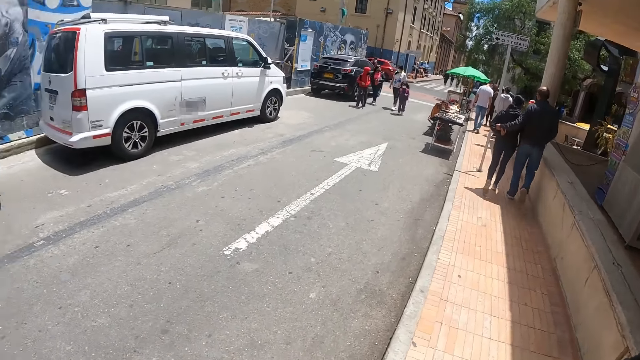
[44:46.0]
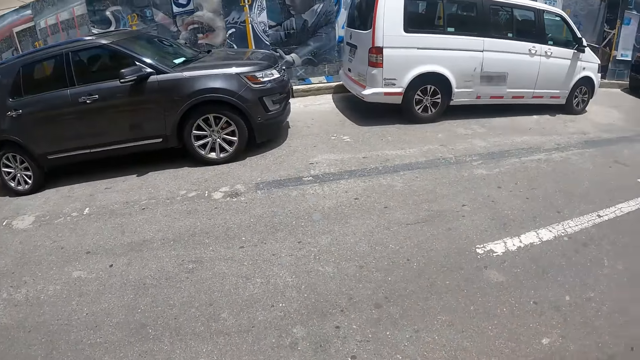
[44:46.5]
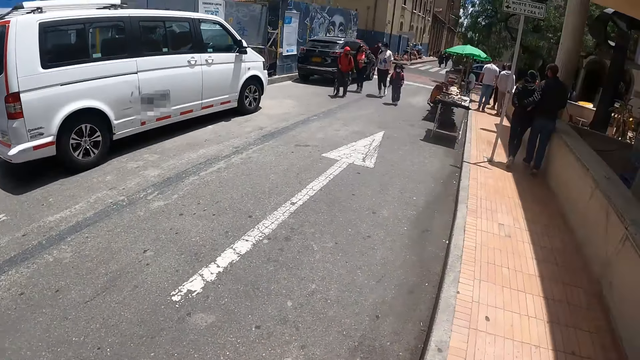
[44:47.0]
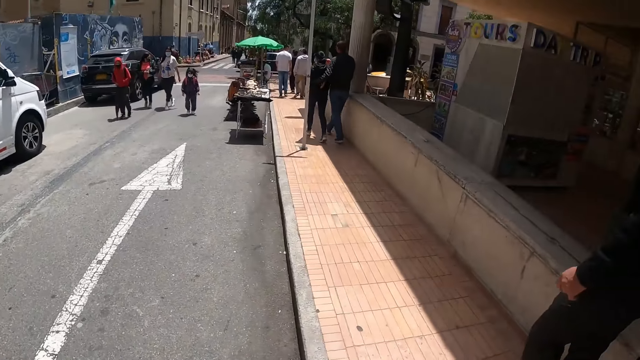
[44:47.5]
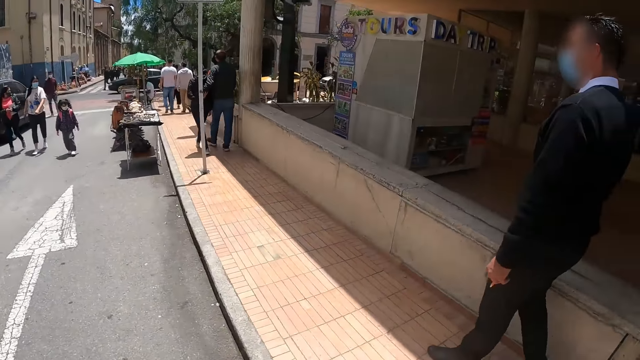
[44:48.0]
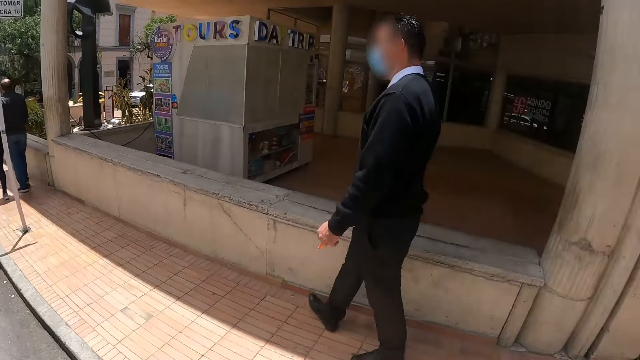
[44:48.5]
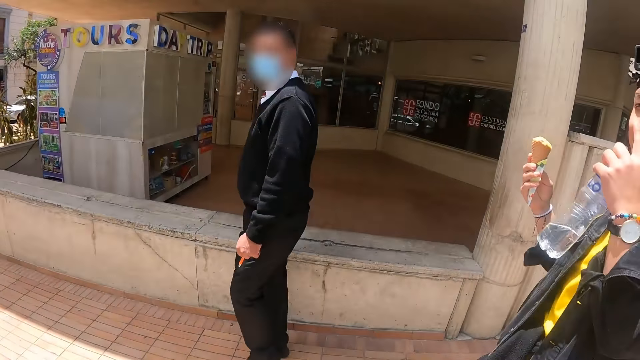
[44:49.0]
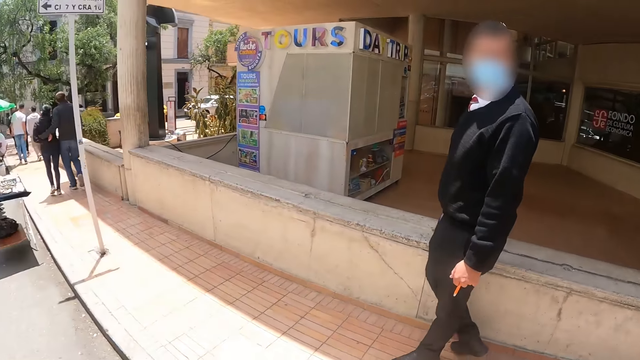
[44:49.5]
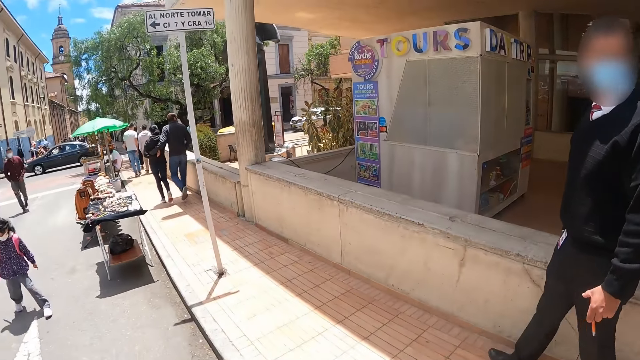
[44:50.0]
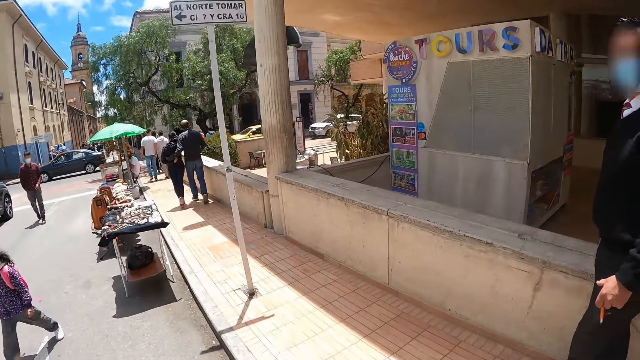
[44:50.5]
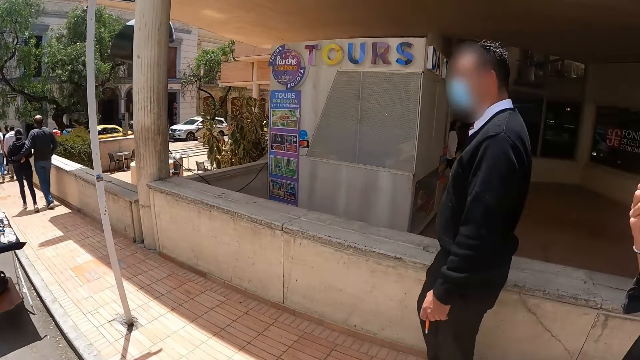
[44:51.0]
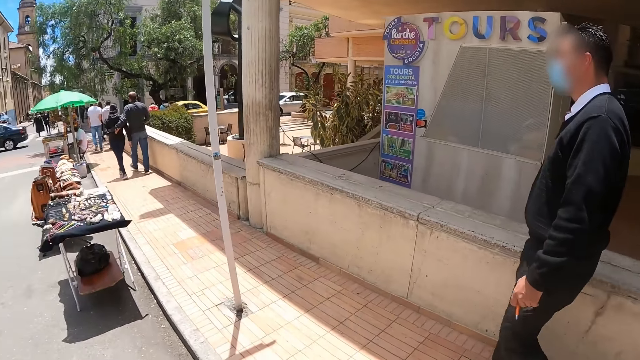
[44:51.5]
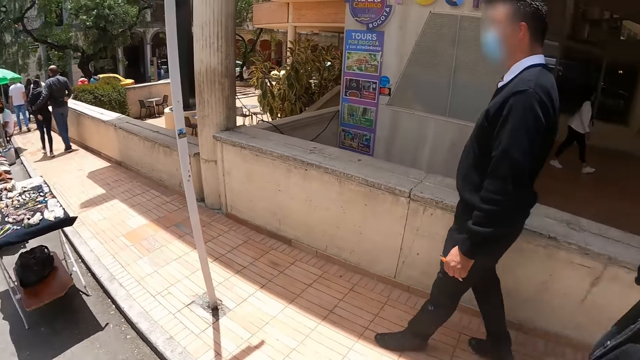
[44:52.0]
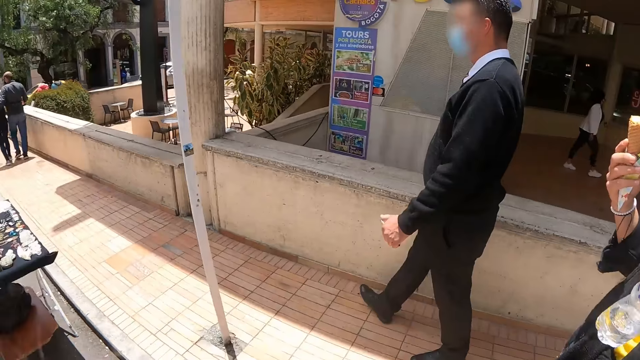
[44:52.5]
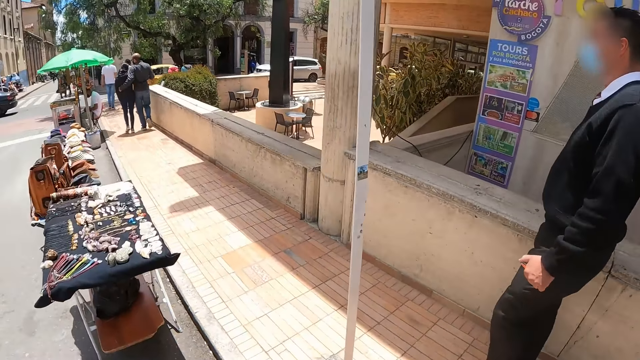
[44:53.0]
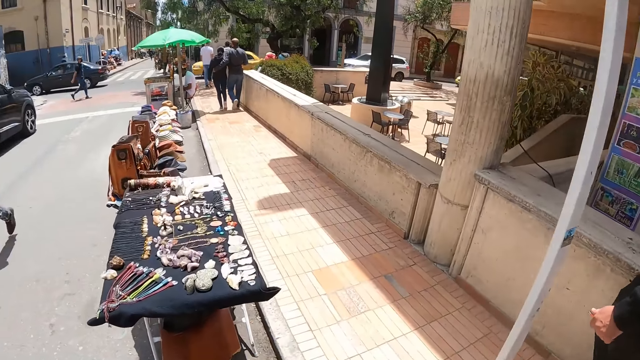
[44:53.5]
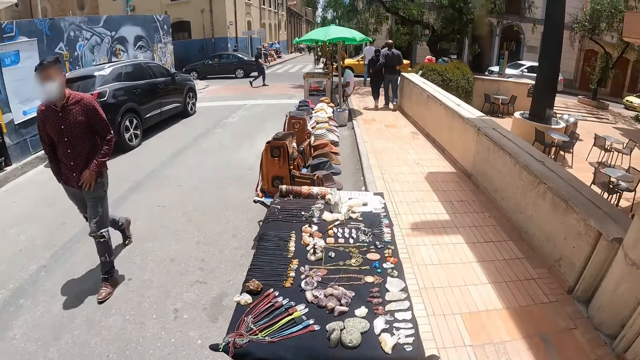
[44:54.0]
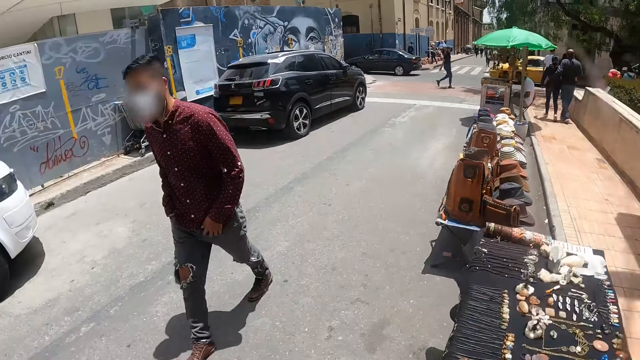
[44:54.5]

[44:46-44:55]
A man walks near the camera wearer.

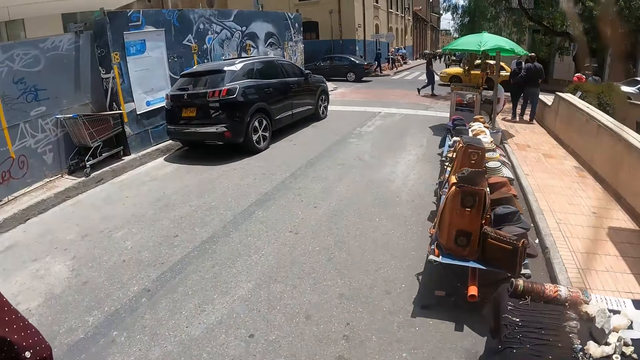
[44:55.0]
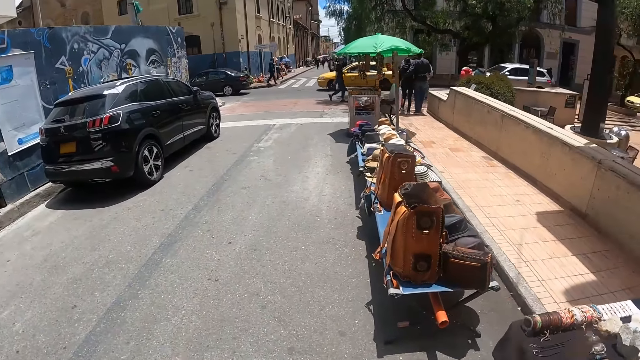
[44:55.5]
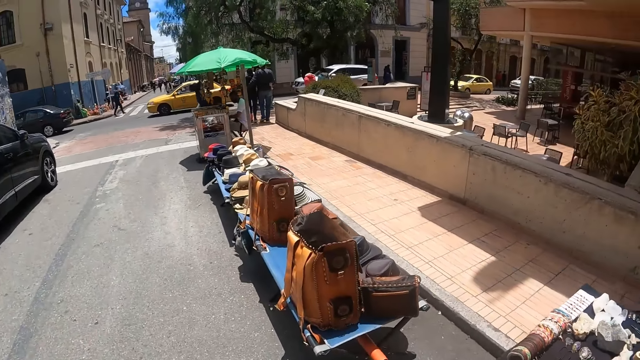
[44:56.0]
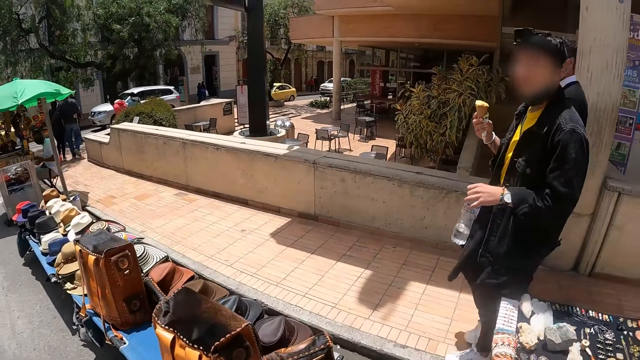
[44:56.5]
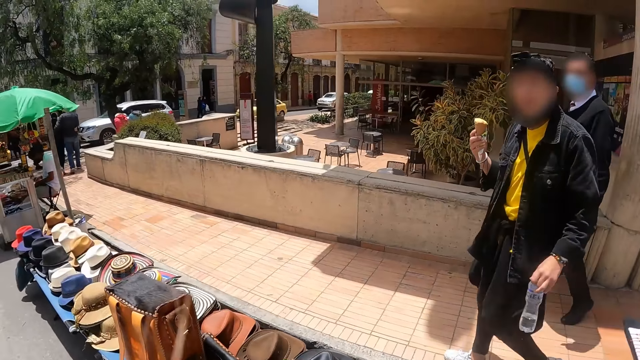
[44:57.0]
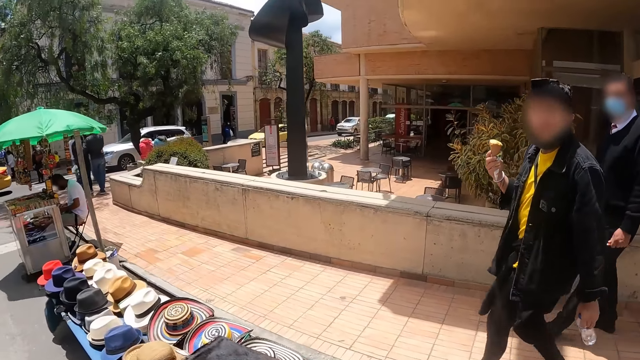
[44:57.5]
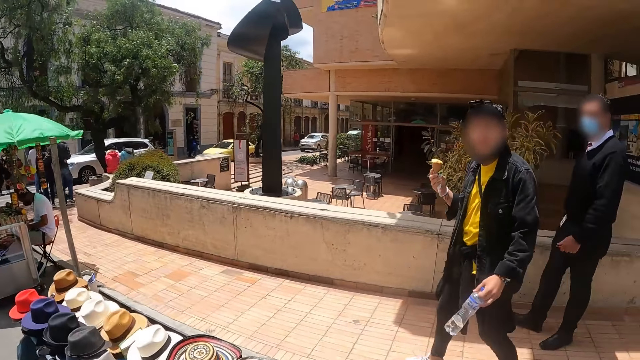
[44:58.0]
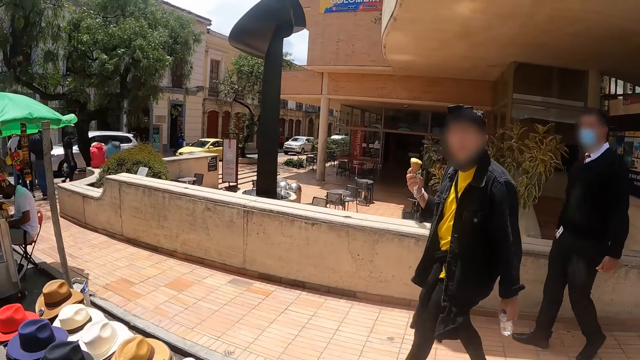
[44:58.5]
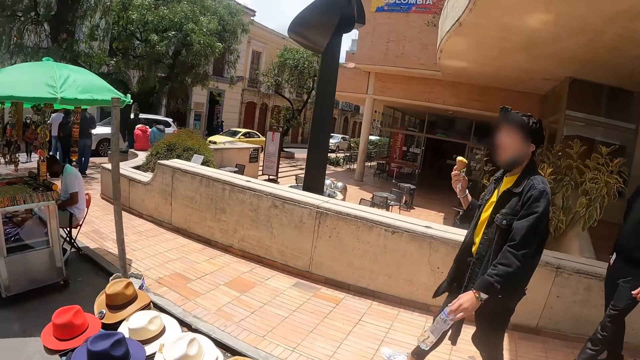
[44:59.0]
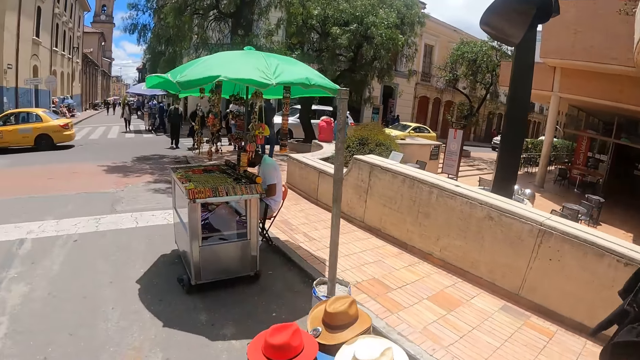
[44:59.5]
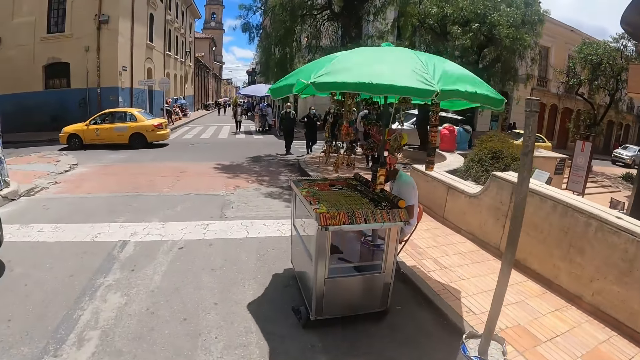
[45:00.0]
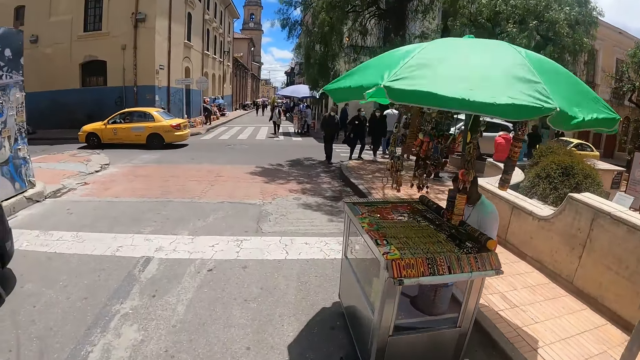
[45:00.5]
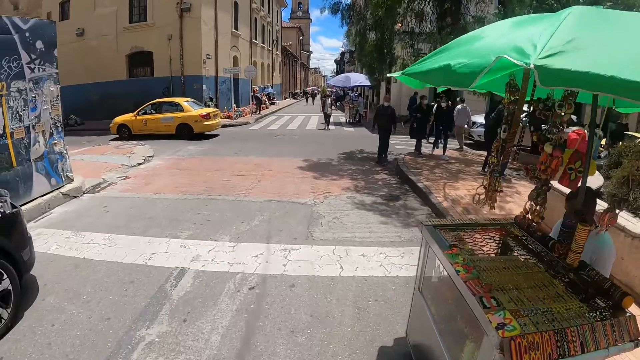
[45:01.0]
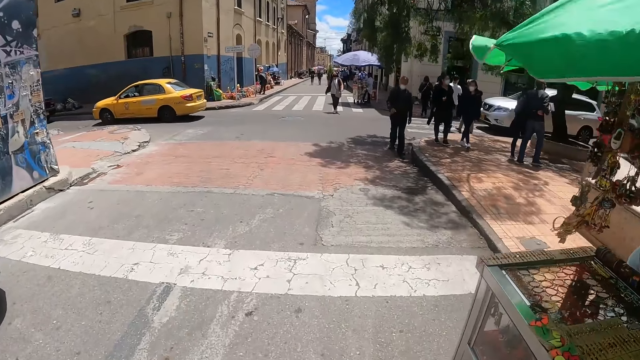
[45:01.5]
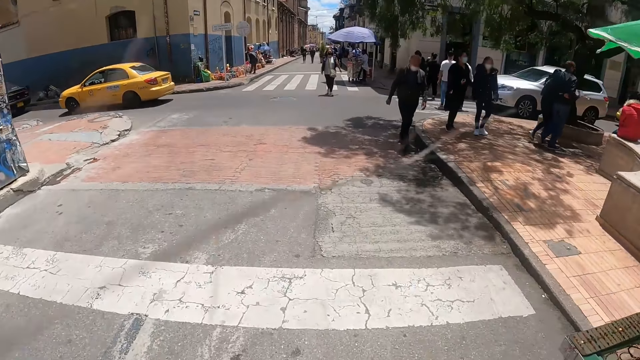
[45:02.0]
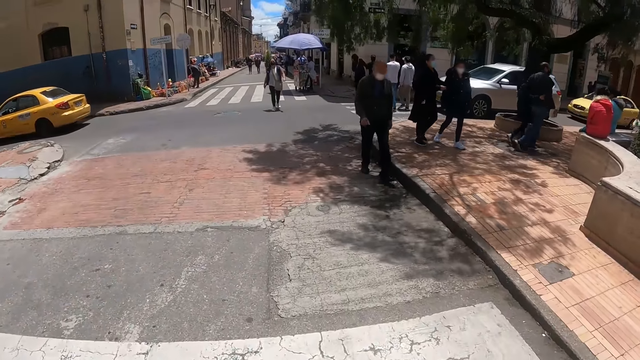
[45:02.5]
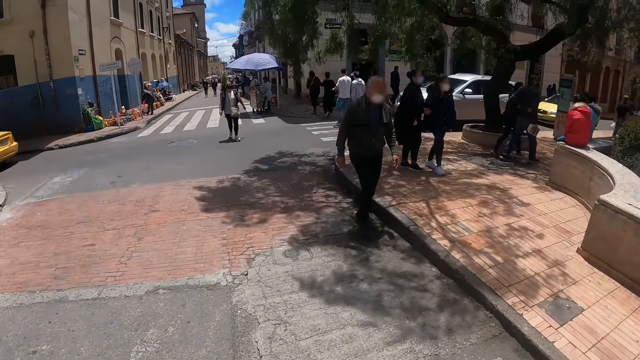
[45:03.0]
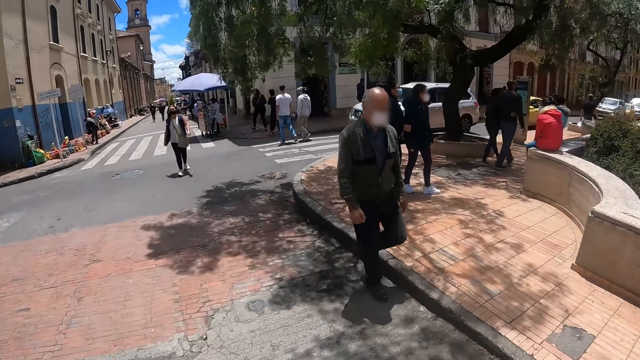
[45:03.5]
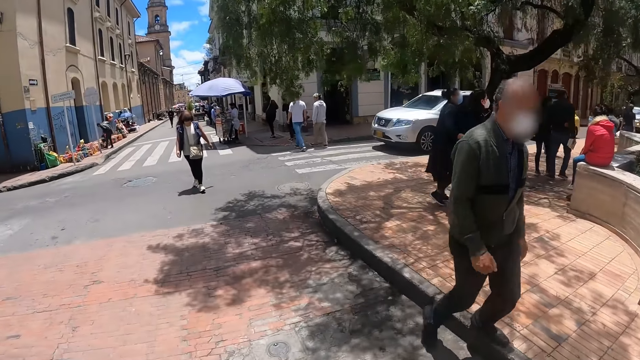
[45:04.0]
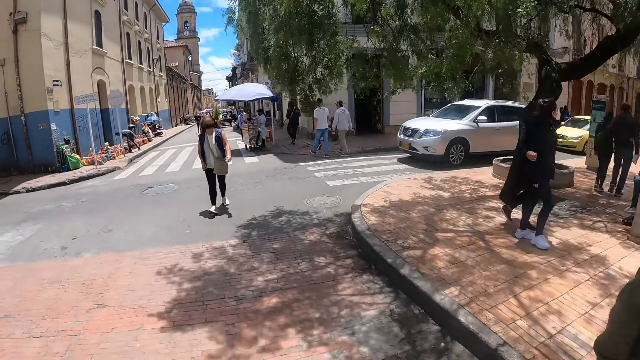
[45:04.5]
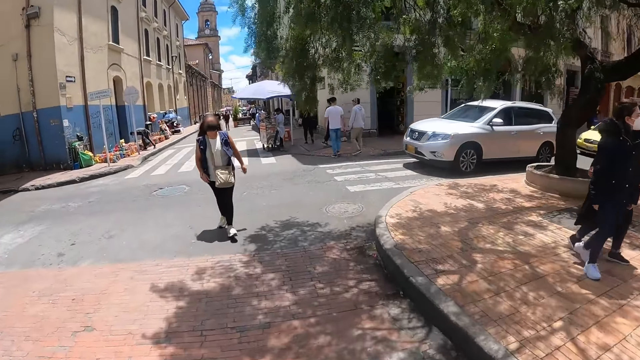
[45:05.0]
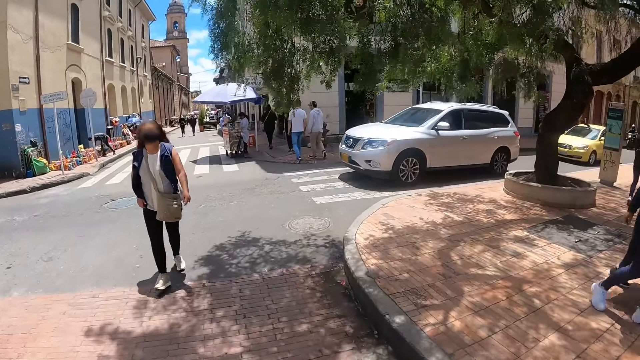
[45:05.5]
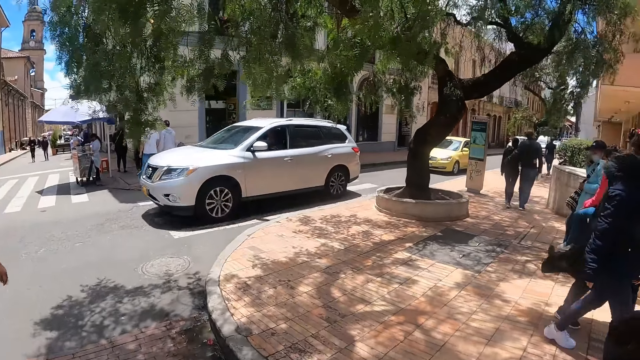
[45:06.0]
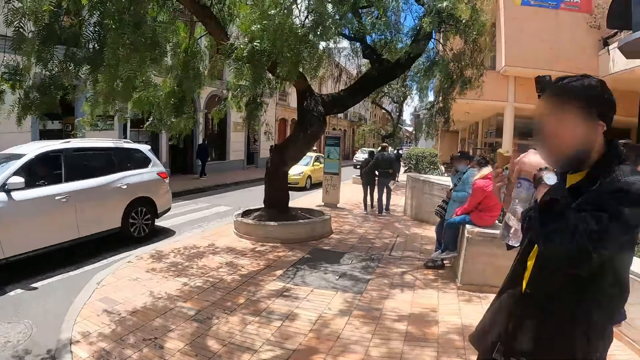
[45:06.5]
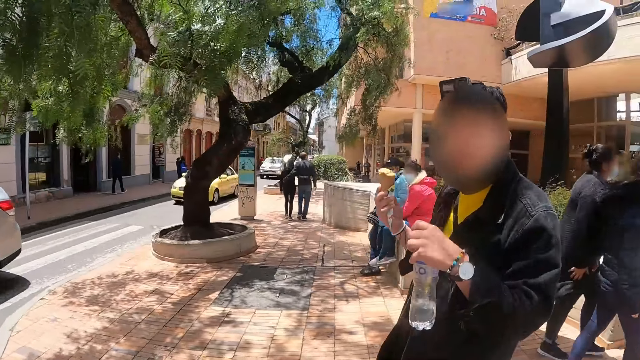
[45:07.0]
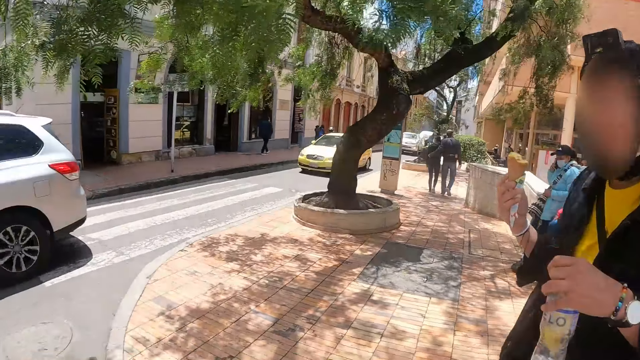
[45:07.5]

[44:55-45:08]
The camera wearer walks on the road. A man stares at the camera wearer. The man walks on the sidewalk. The camera wearer converses with the man.
